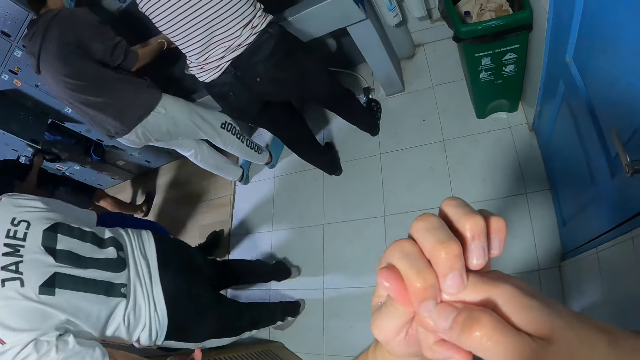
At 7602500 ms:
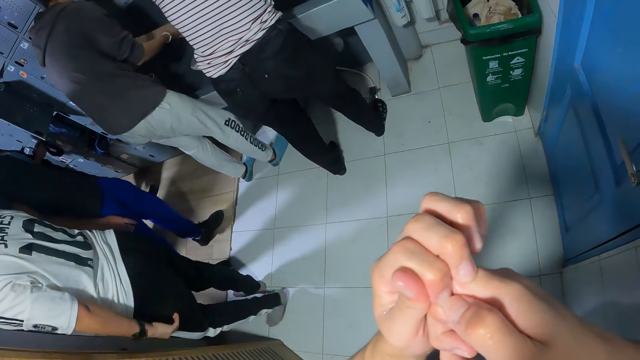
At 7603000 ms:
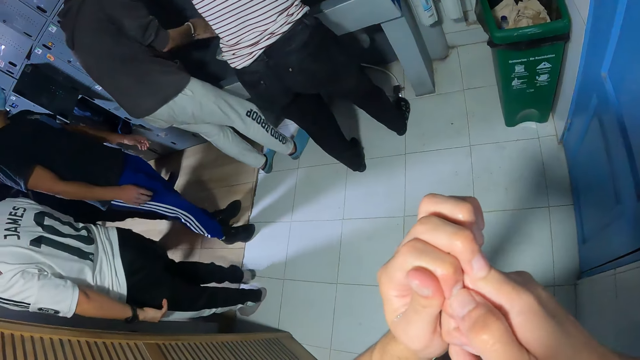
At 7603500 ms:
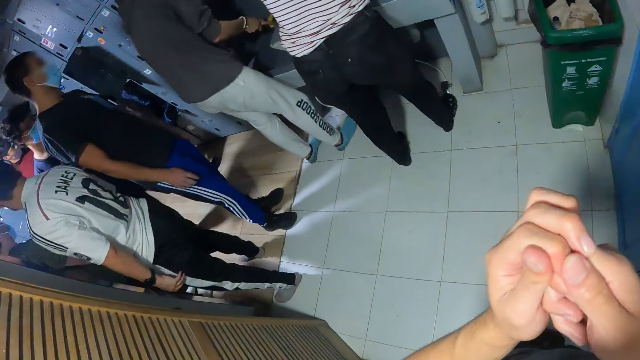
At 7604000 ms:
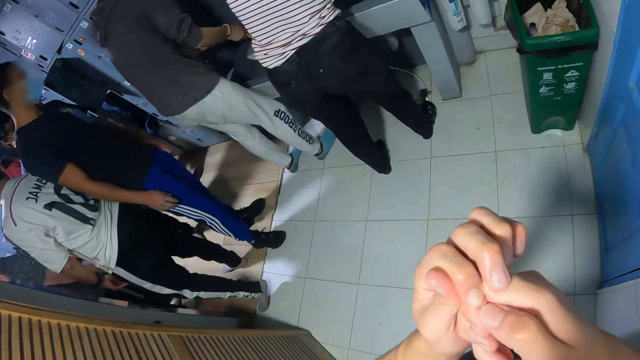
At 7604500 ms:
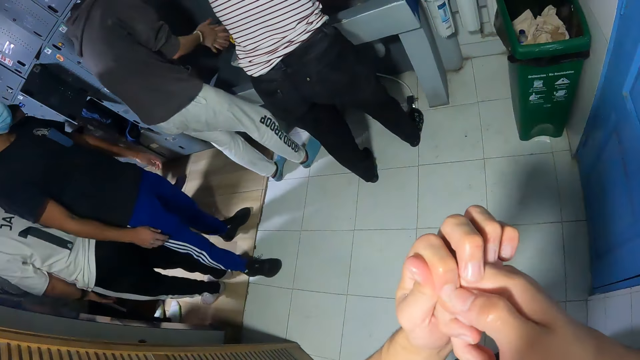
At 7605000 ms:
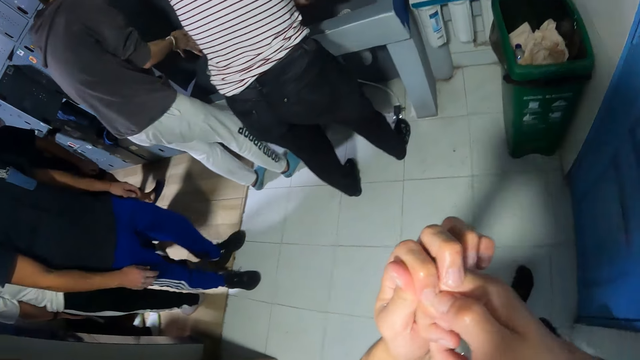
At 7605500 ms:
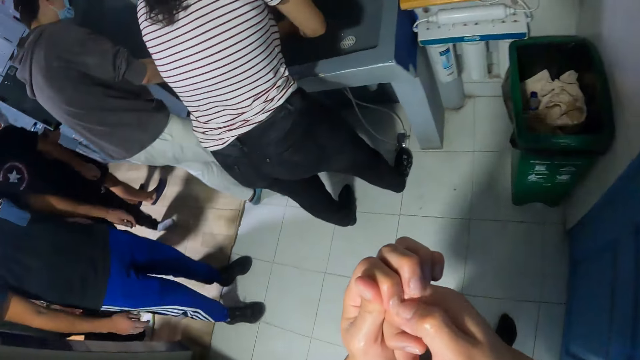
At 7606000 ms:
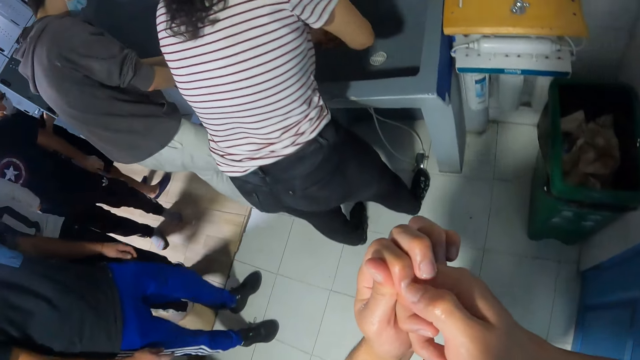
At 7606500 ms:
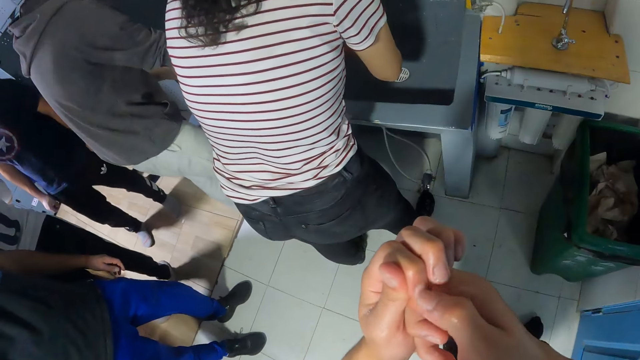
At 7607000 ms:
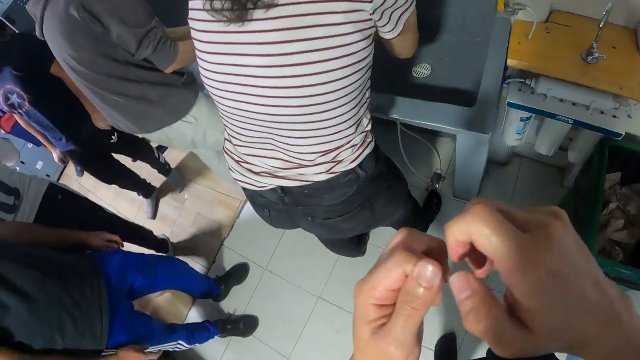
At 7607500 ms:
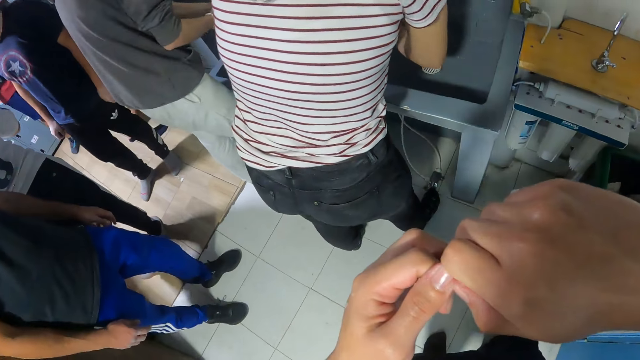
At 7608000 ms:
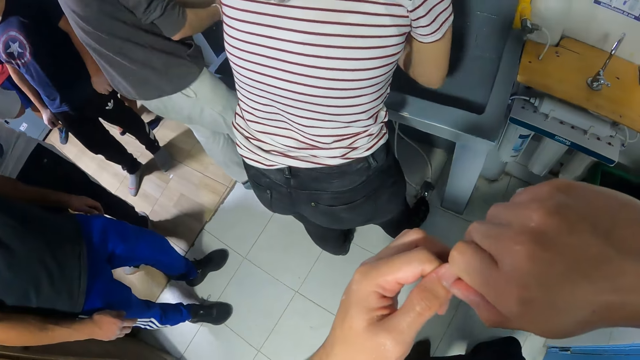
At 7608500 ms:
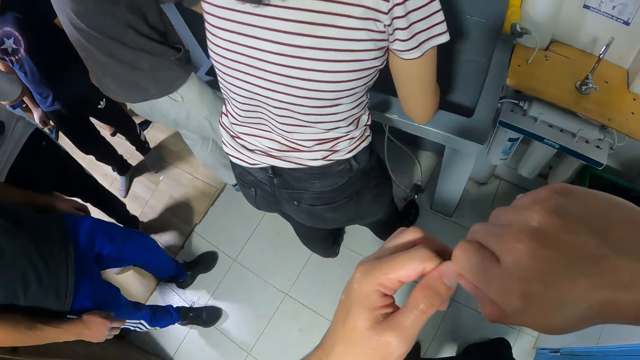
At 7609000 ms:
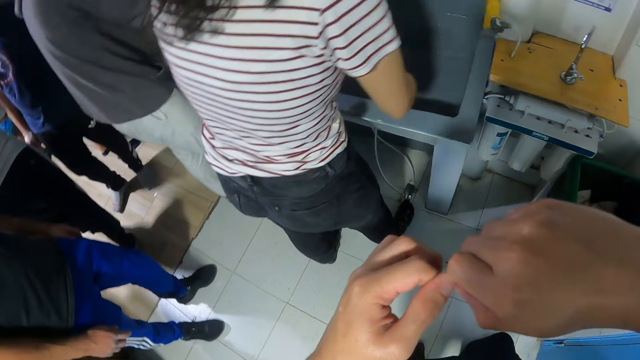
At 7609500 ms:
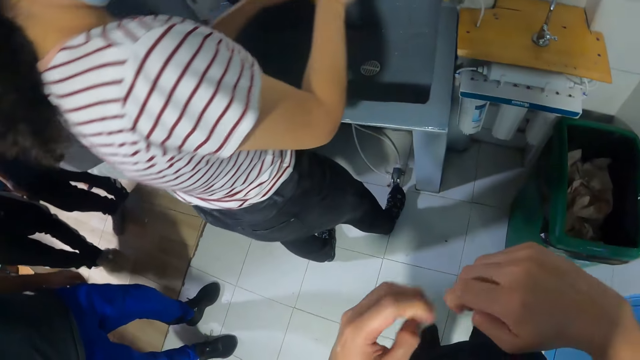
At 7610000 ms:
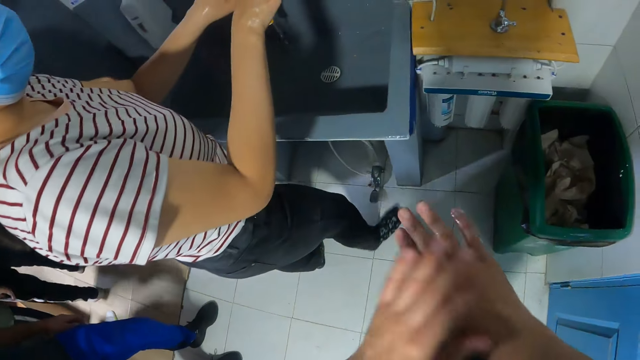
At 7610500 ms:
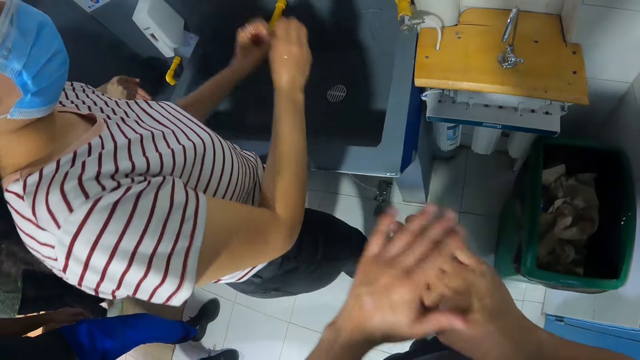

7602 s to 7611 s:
The man washes both hands in the sink.

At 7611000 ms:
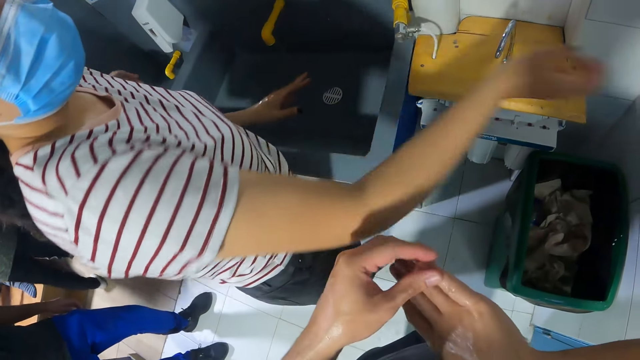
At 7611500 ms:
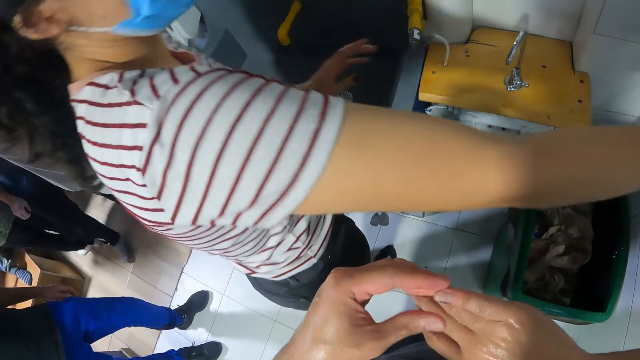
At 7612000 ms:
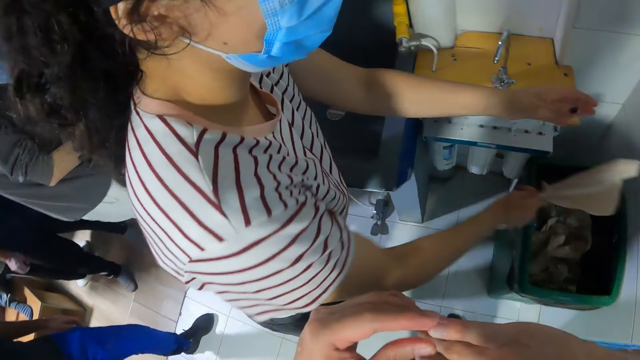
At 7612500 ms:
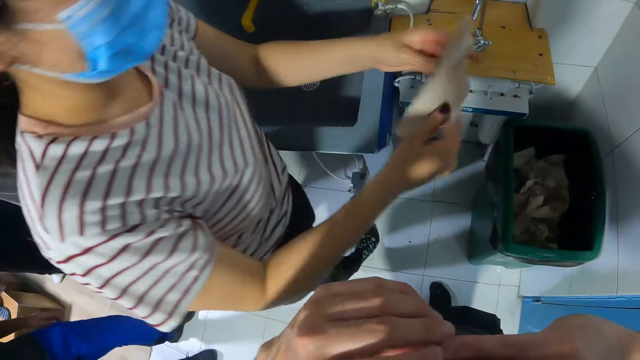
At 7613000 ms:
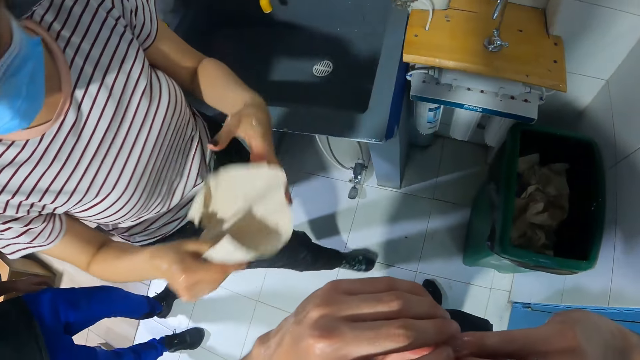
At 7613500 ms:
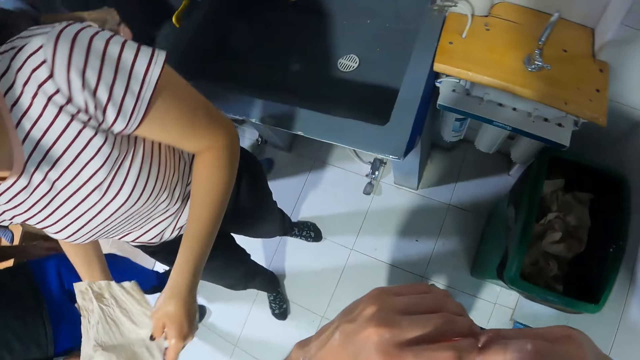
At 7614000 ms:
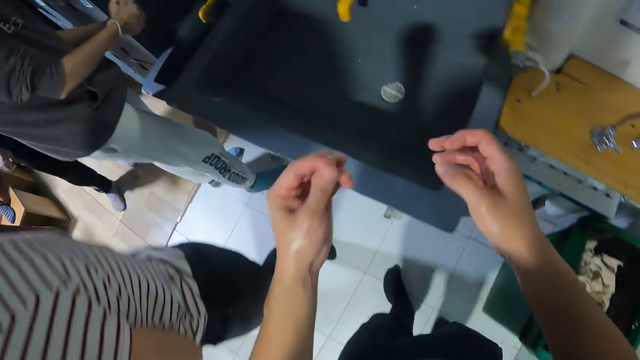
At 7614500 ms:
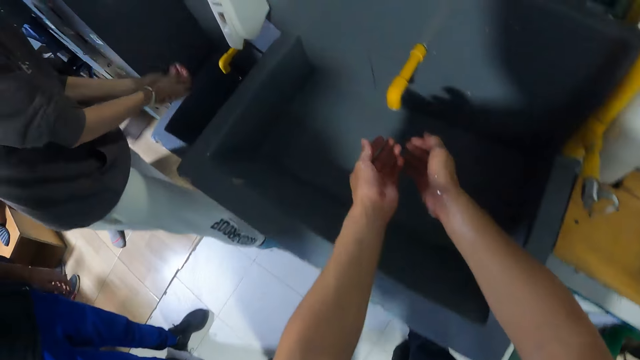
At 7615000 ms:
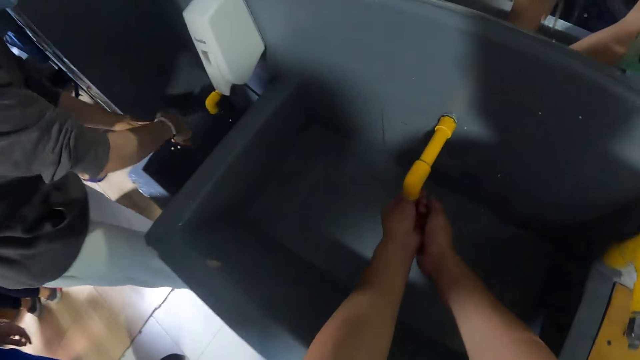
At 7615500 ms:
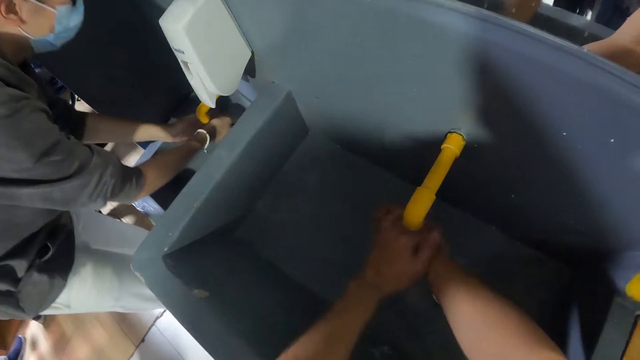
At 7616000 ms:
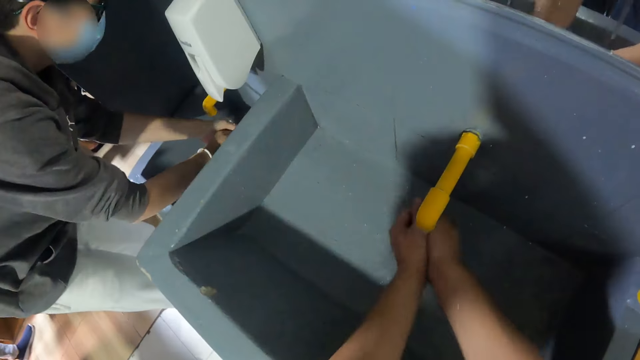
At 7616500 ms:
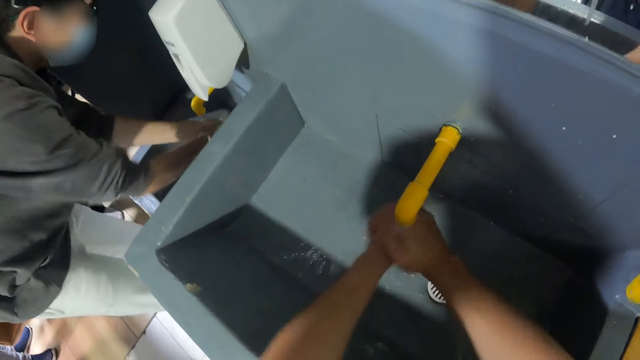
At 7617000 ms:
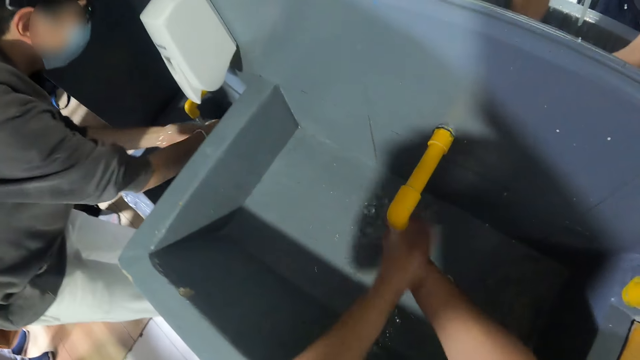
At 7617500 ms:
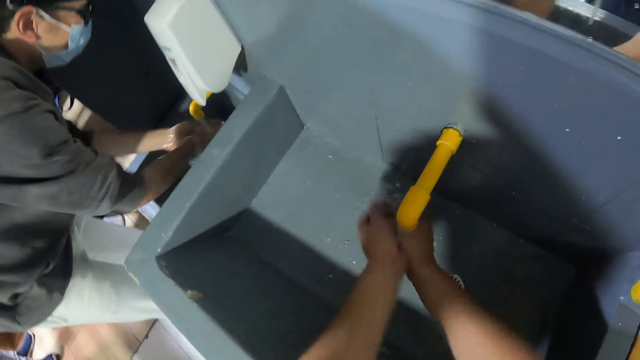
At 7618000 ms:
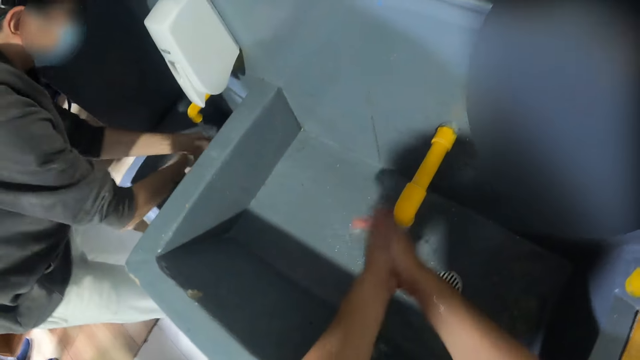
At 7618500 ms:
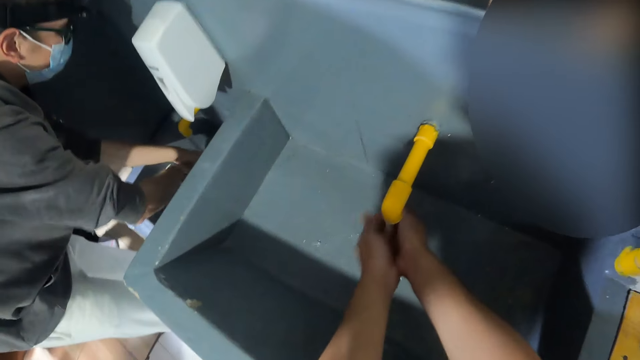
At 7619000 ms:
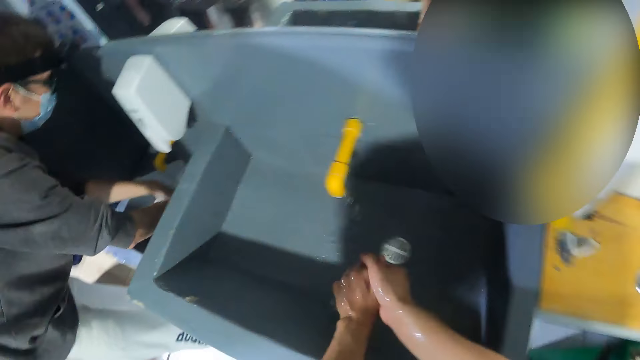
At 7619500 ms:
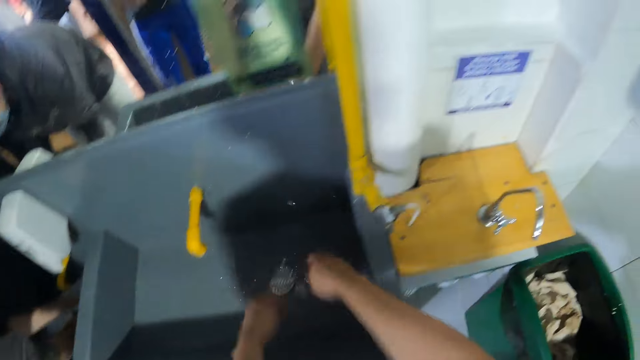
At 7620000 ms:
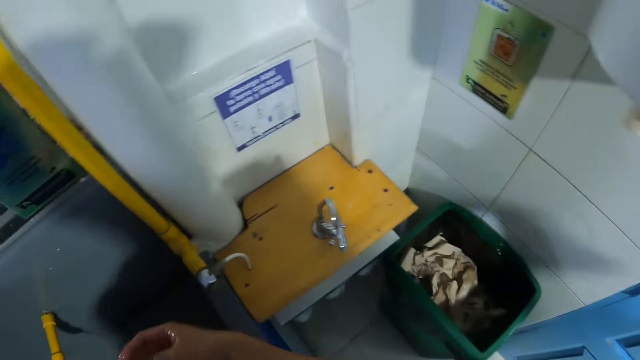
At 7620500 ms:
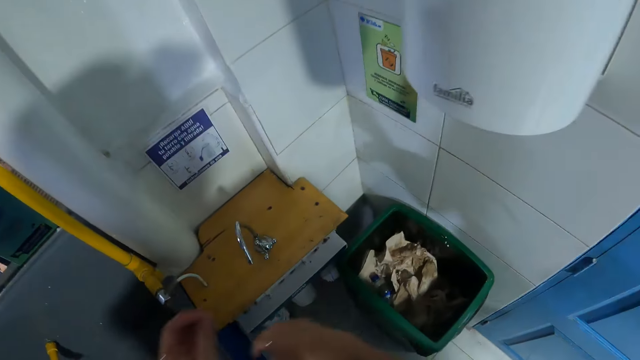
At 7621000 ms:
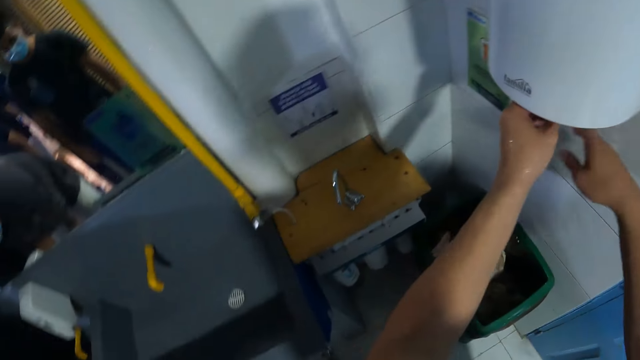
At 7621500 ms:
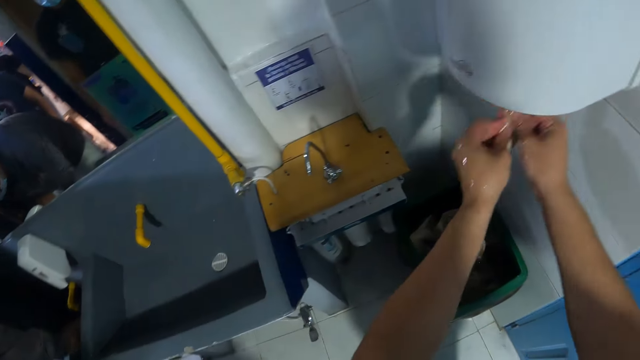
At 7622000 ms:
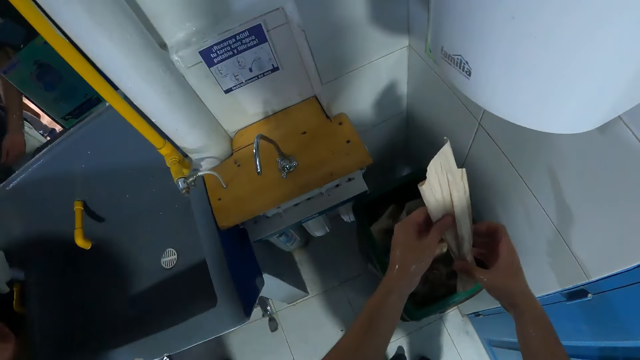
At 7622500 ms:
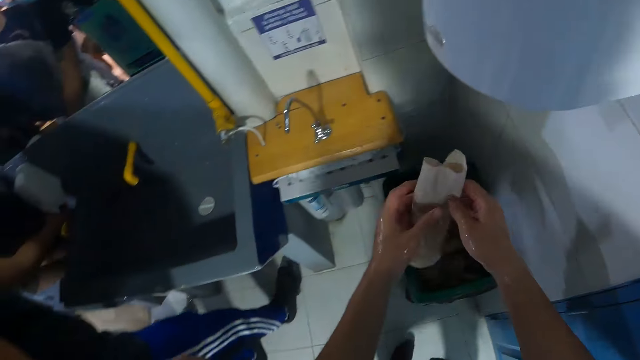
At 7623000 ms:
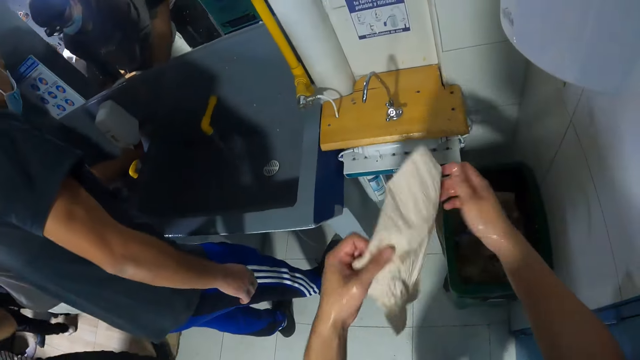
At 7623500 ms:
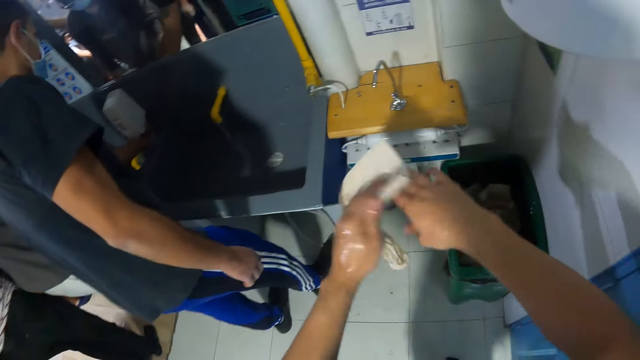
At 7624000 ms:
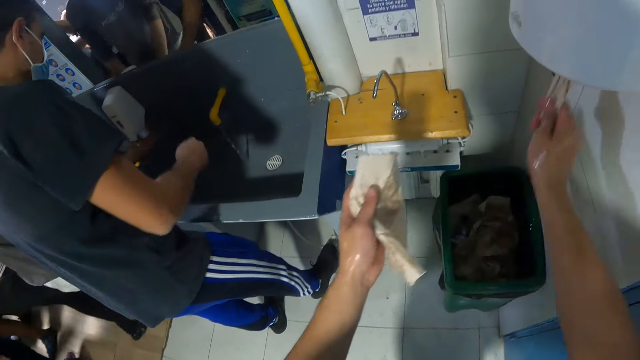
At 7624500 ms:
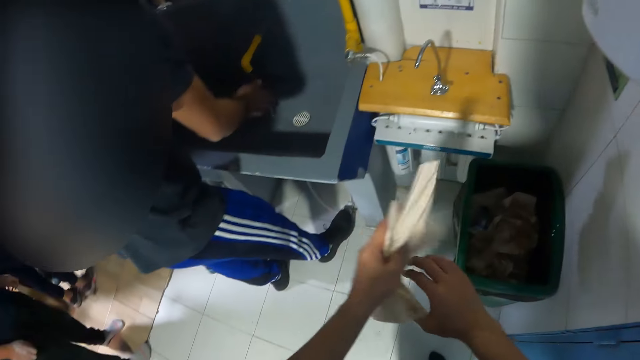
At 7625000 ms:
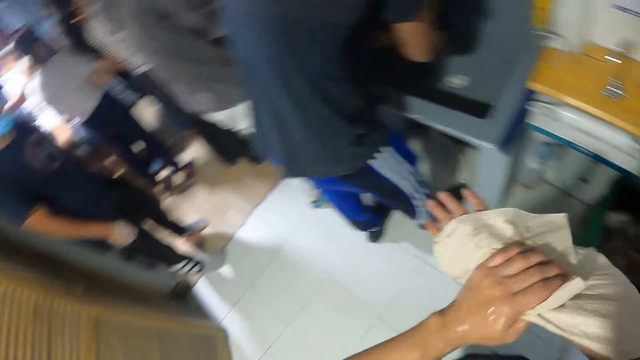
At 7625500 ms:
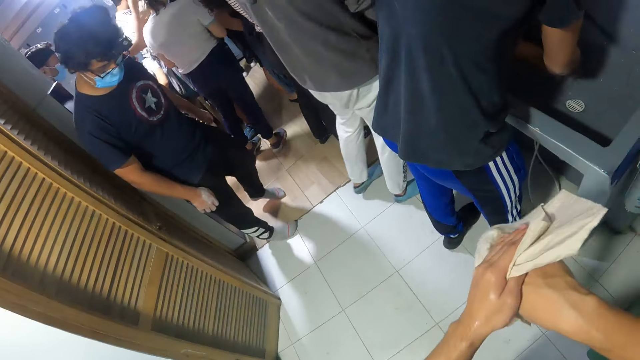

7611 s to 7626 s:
The girl holds a paper towel with her right hand. She holds the paper towel with both hands. The camera wearer washes both hands in the sink. The girl drops the paper towel in a bin on the floor with her right hand. The camera wearer pulls out a paper towel from a paper towel dispenser with both hands. He holds the paper towel with both hands. He cleans his right hand with the paper towel in his left hand. He pulls out a paper towel from the paper towel dispenser with his right hand. He holds the paper towel with both hands. He cleans his right hand with the paper towel in his left hand.
